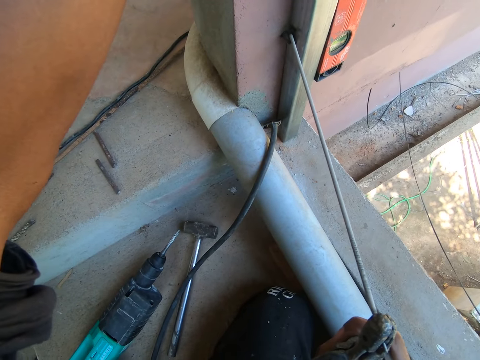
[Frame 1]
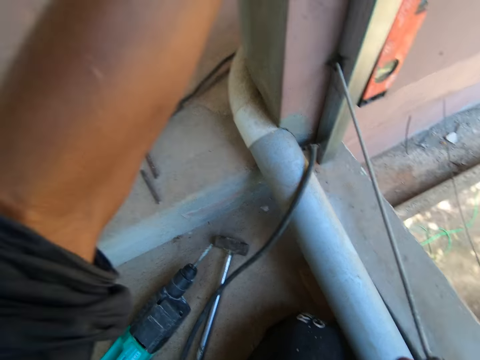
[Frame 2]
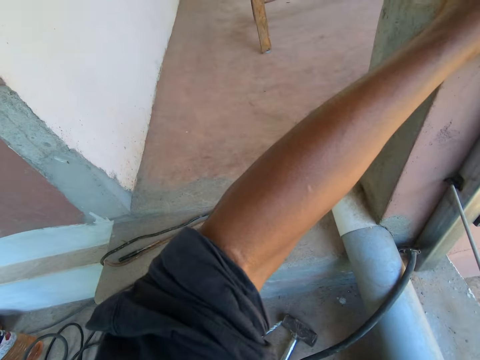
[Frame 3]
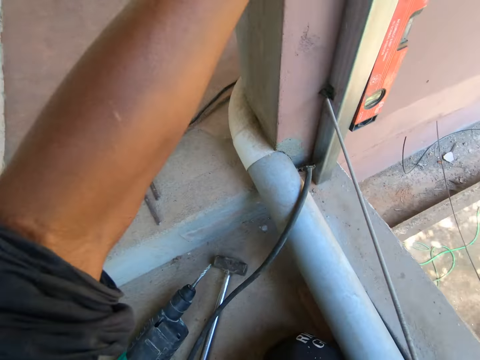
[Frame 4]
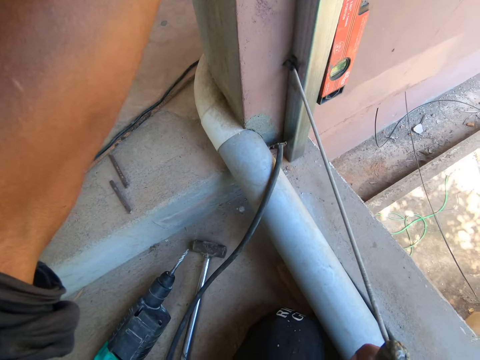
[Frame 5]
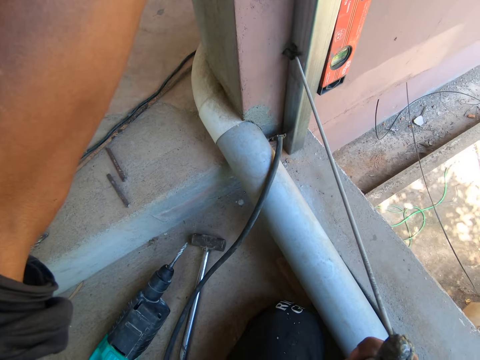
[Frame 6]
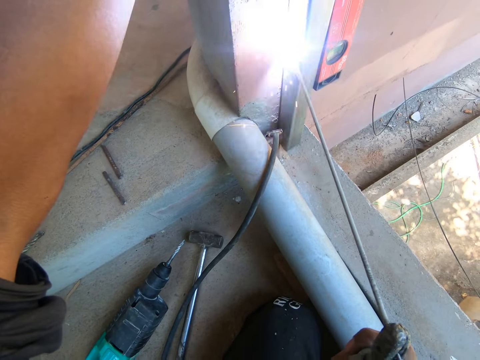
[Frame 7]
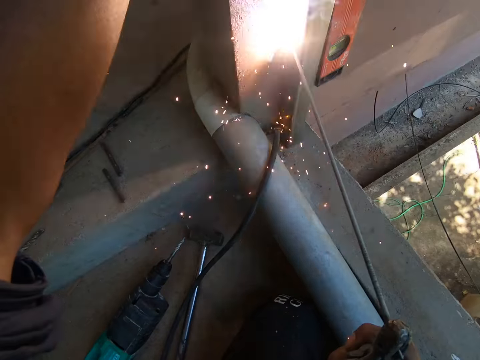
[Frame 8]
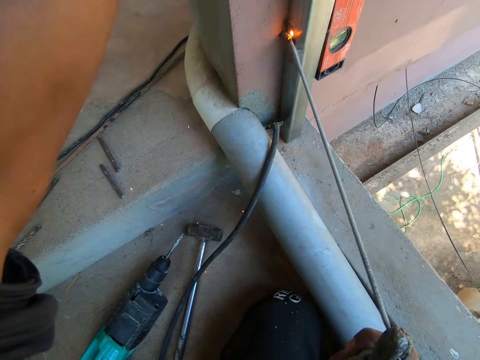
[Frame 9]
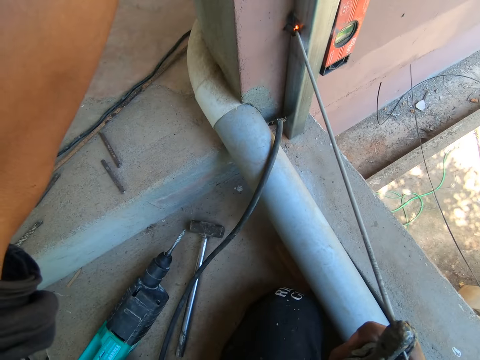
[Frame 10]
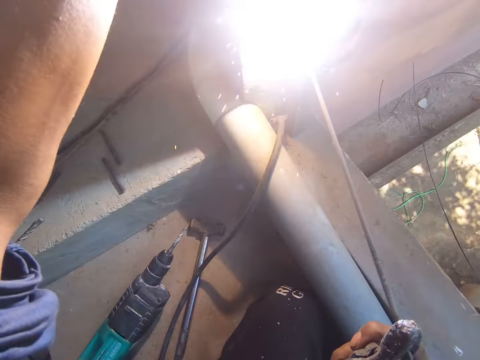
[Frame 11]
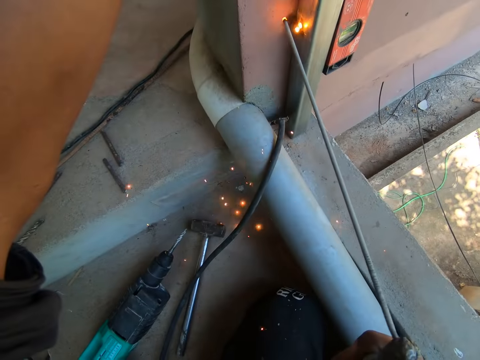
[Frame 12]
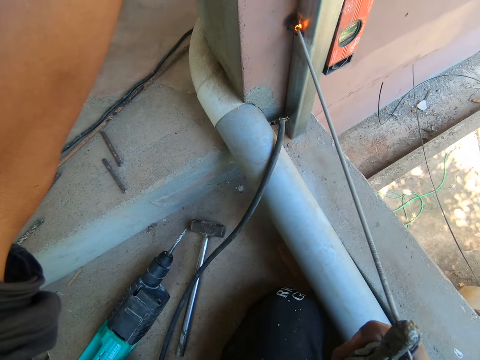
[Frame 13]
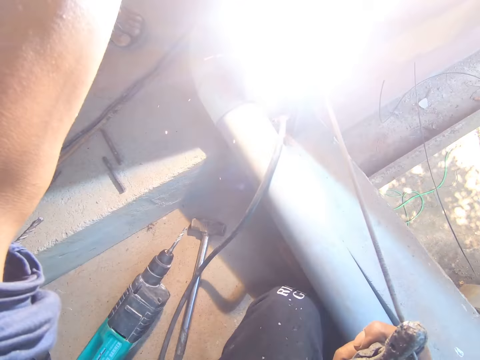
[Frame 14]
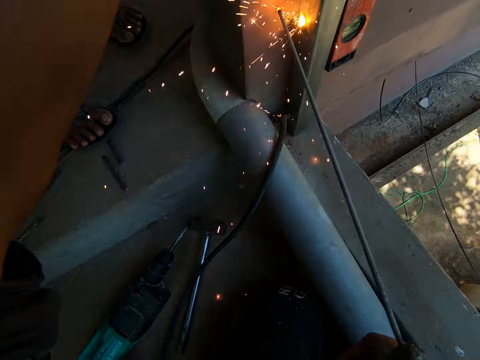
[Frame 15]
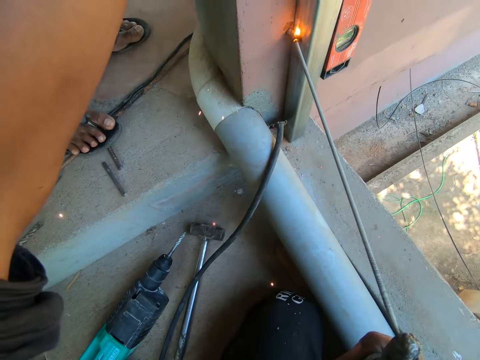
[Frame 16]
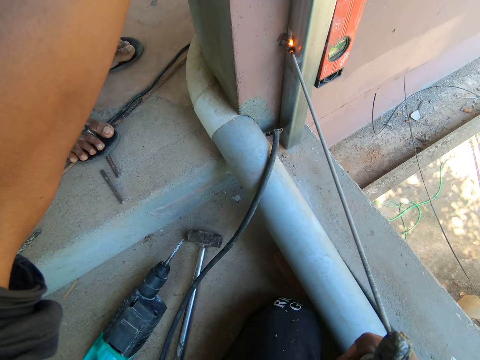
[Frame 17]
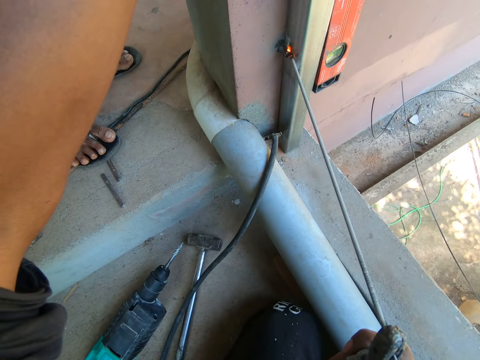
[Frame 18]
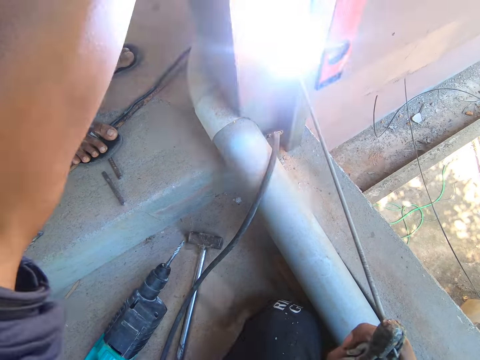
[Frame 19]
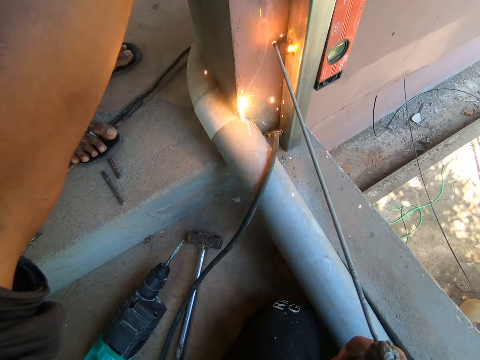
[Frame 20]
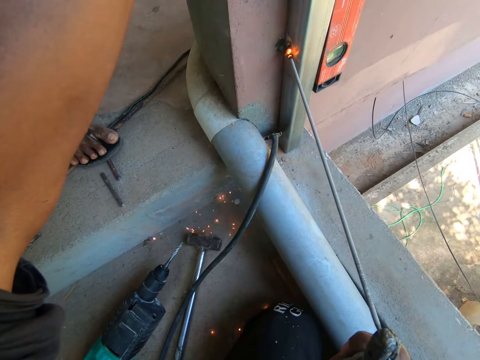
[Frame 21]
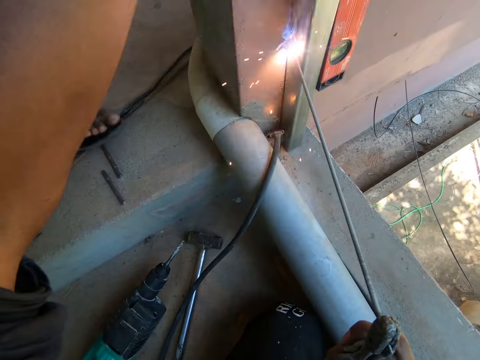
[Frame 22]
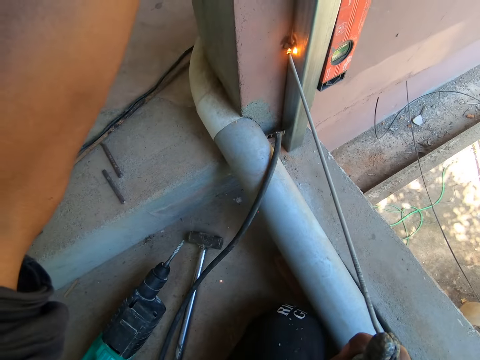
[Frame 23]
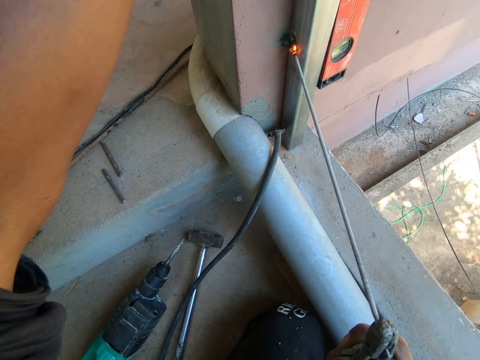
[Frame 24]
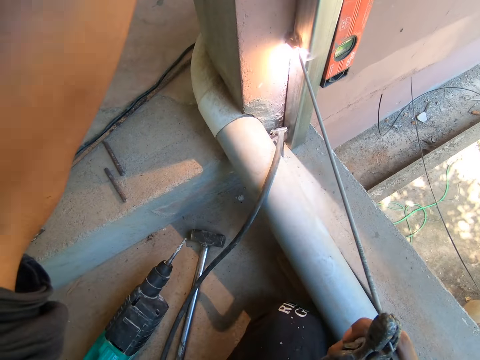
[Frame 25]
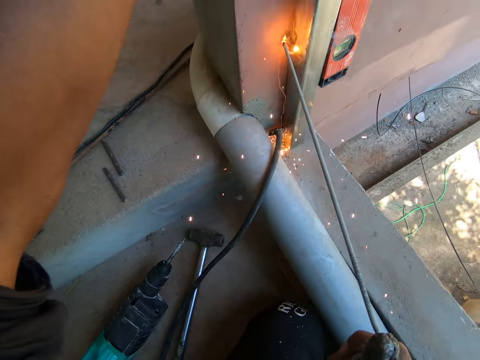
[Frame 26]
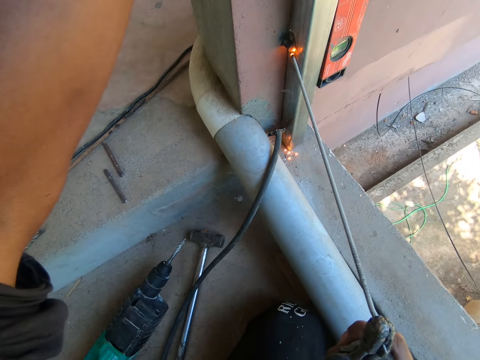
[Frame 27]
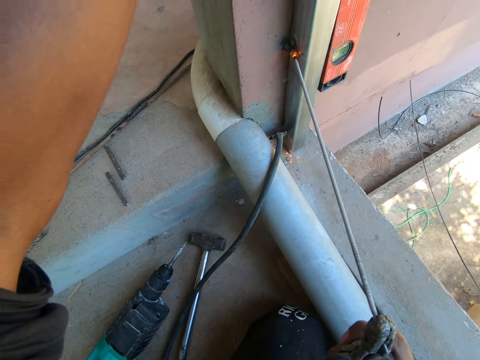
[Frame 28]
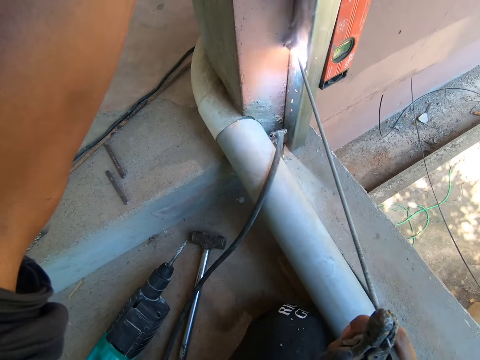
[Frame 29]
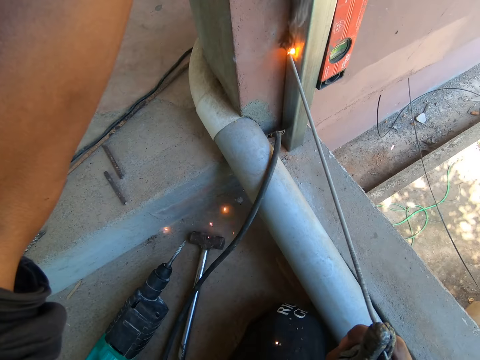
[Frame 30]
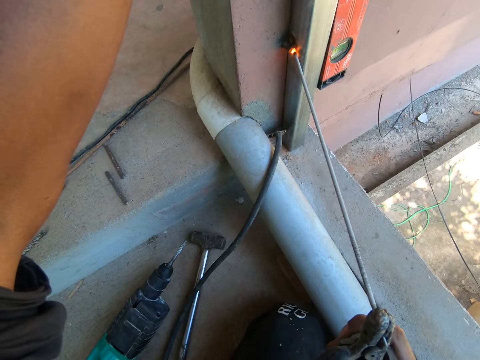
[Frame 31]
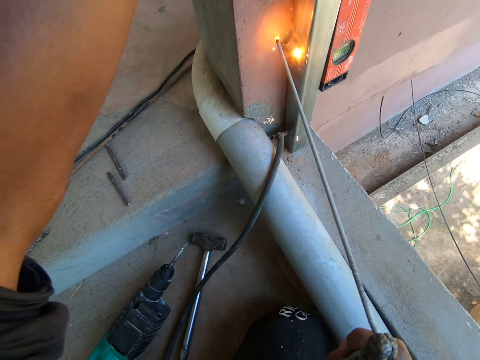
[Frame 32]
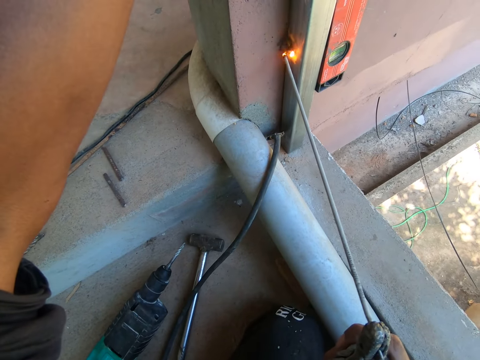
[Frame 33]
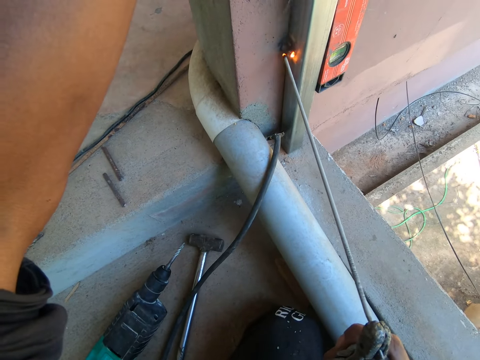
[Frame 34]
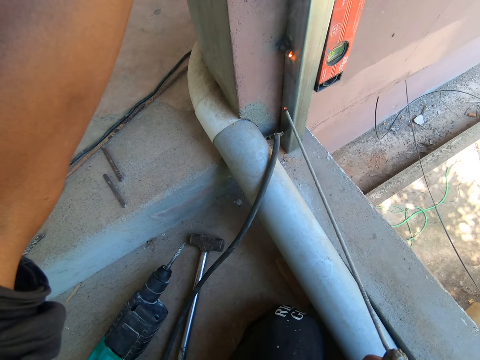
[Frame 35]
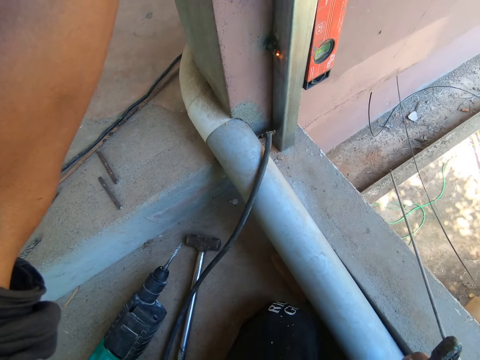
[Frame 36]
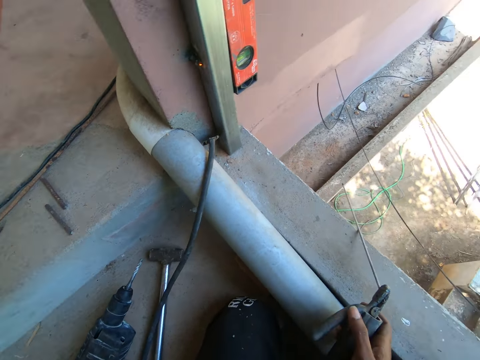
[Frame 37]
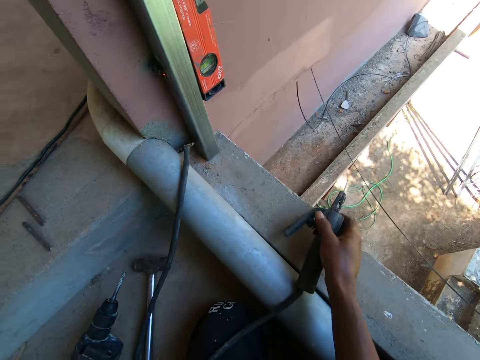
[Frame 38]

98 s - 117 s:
A man interacts with another man. The camera wearer looks around the site. He welds the metal rod on the metal frame. The other man speaks to the camera wearer. The first man moves around the floor. The camera wearer speaks. He drops the electrode holder on a short wall with his right hand.

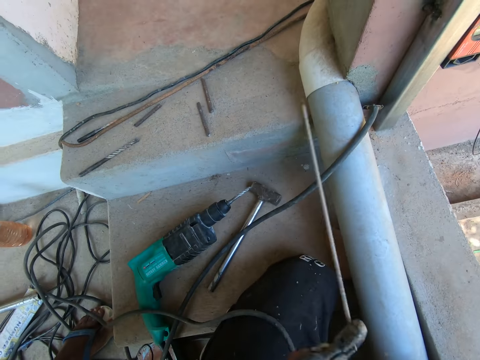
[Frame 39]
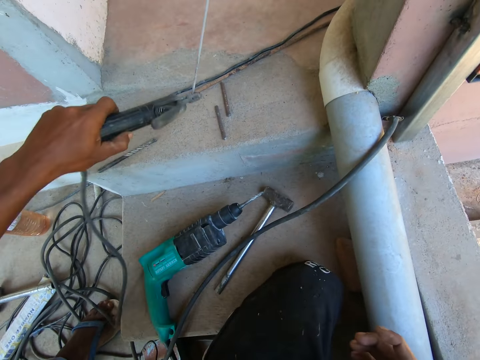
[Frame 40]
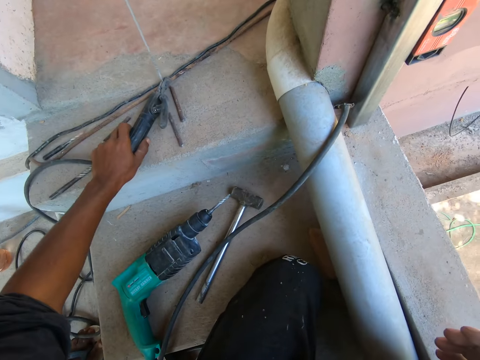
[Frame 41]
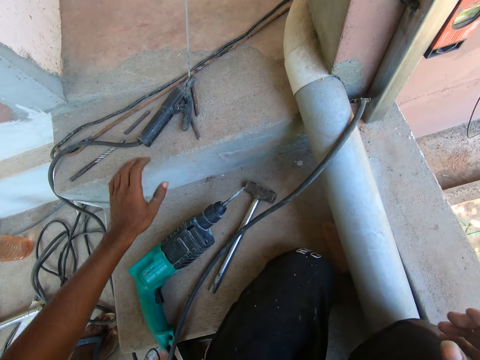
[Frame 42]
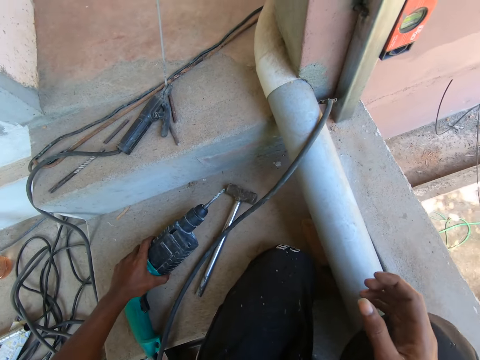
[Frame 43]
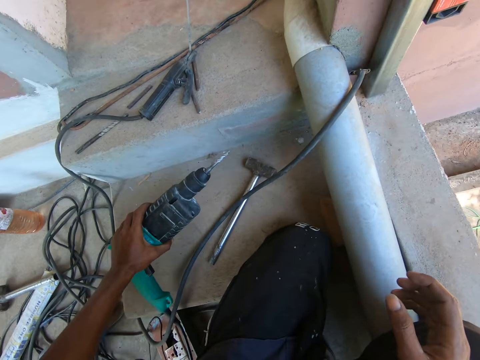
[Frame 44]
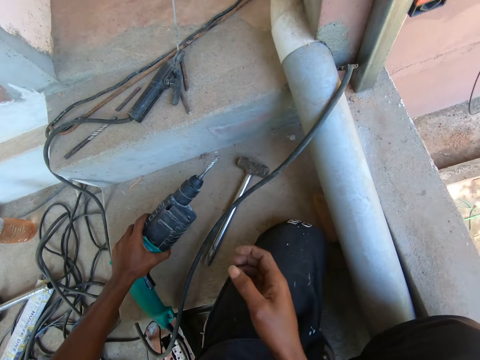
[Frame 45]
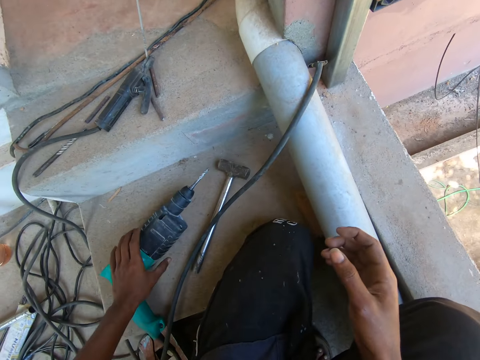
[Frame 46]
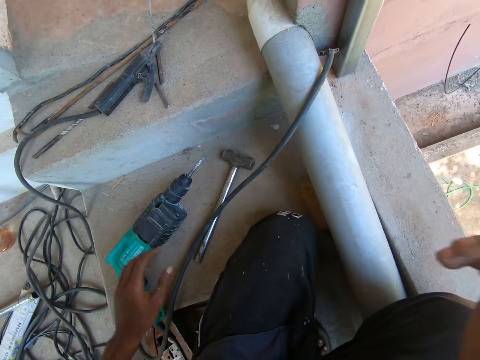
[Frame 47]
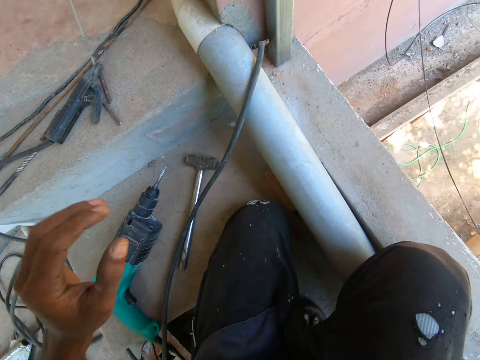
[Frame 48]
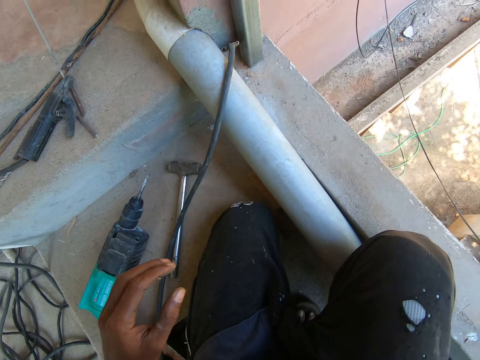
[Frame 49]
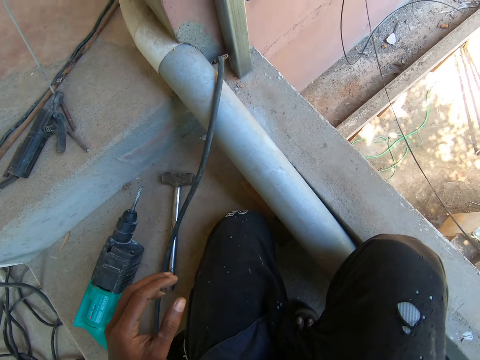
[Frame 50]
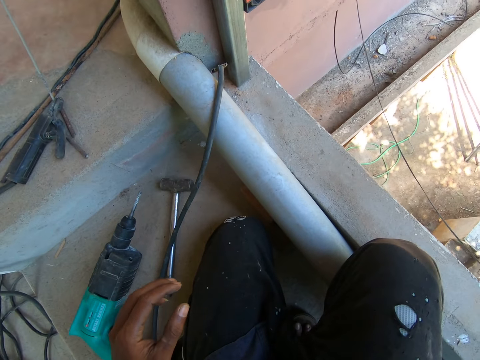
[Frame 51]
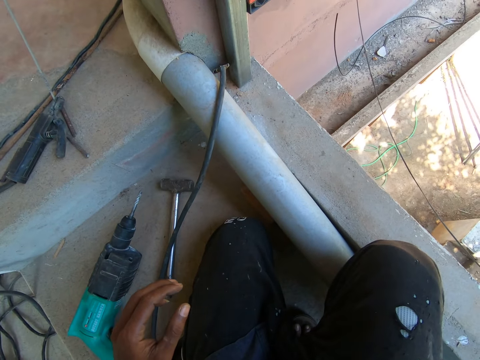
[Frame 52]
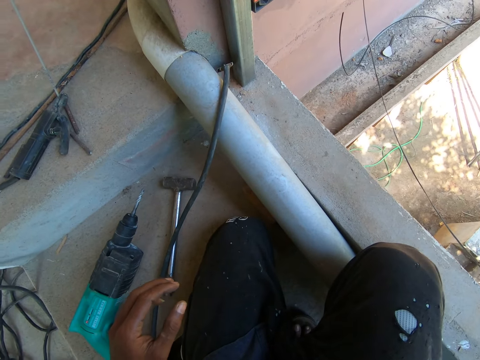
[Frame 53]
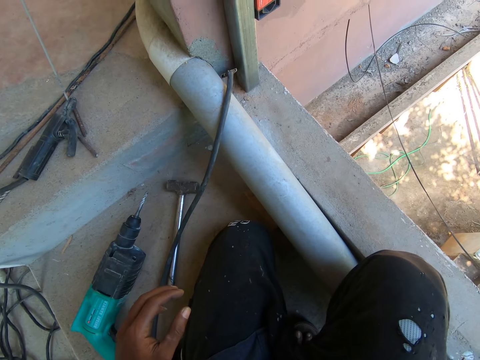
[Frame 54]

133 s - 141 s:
The camera wearer passes the welding rod or electrode holder to the left hand. He drops the electrode holder on the floor with his left hand. He picks up the drilling machine from the floor with his left hand. He drops the drilling machine on the floor with his left hand. He adjusts a camera on his head with his right hand. He raises his hand to something.
